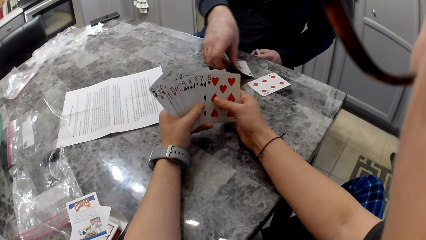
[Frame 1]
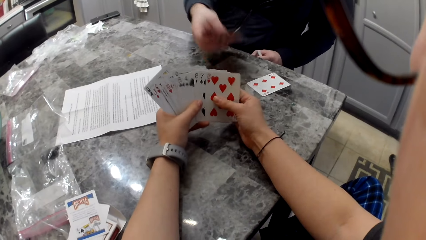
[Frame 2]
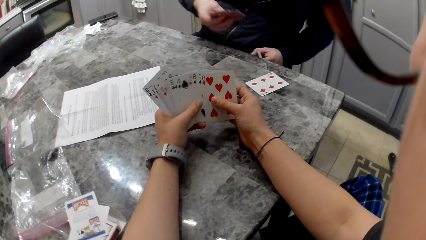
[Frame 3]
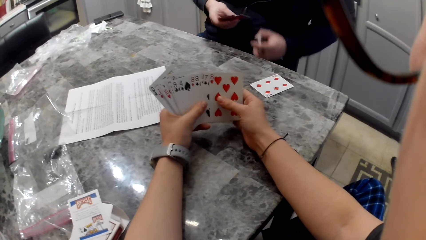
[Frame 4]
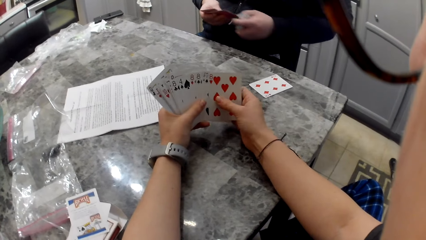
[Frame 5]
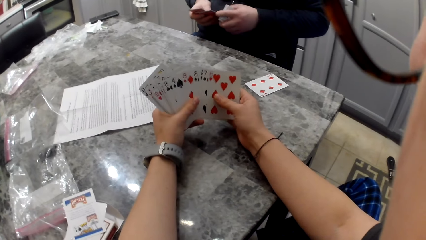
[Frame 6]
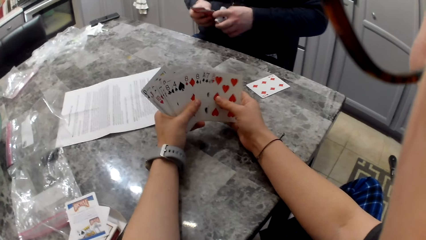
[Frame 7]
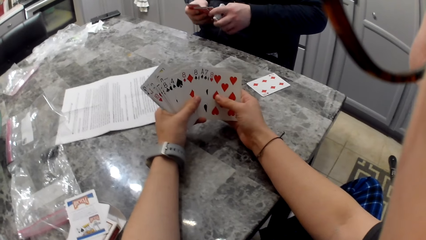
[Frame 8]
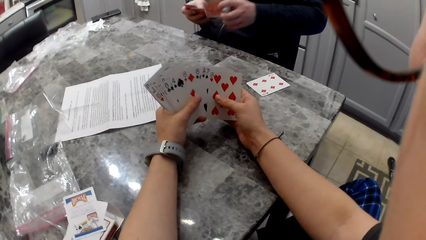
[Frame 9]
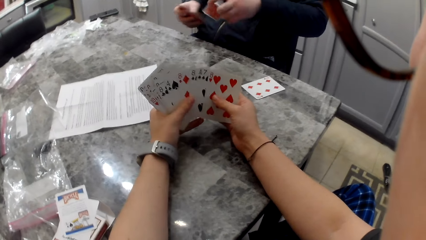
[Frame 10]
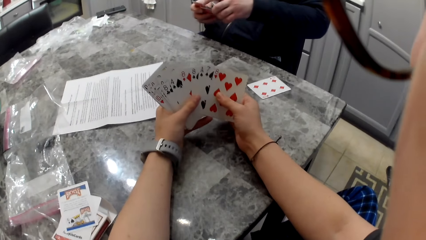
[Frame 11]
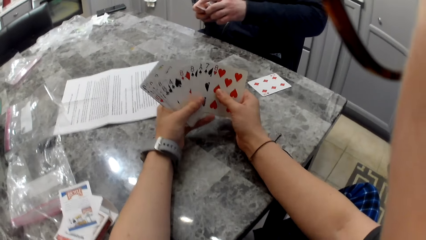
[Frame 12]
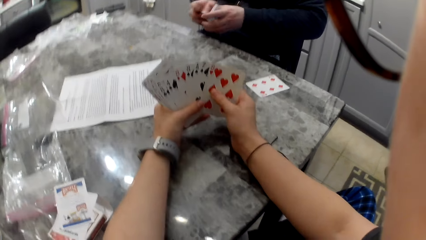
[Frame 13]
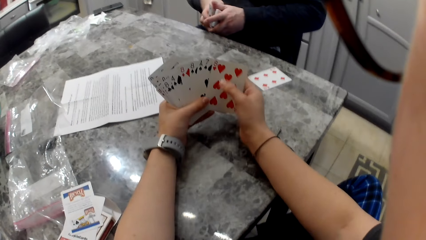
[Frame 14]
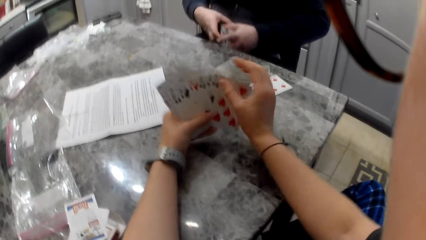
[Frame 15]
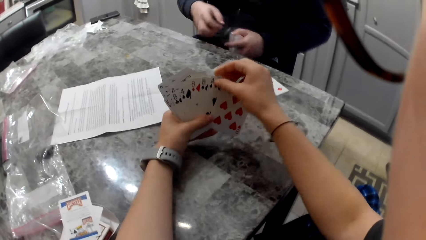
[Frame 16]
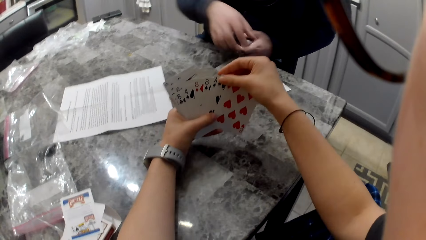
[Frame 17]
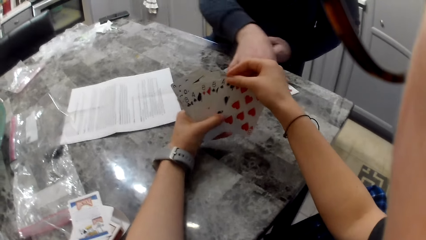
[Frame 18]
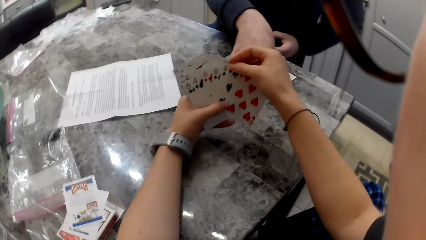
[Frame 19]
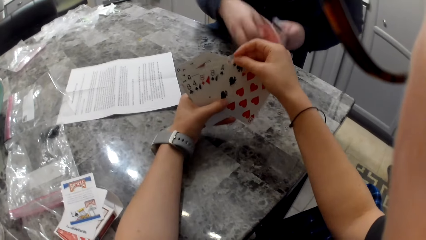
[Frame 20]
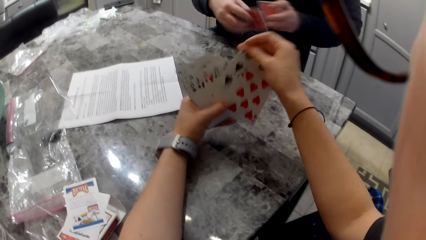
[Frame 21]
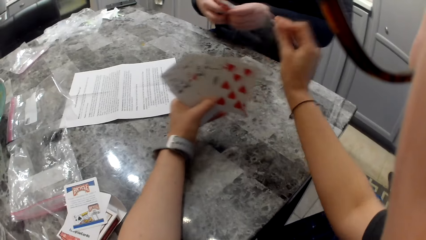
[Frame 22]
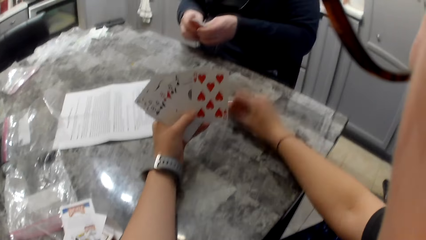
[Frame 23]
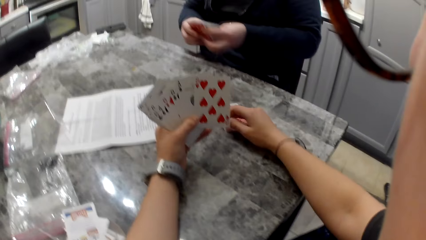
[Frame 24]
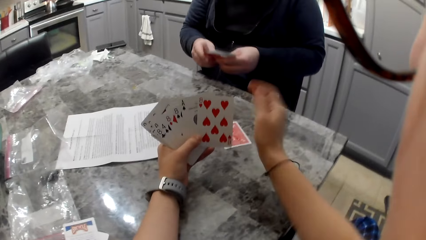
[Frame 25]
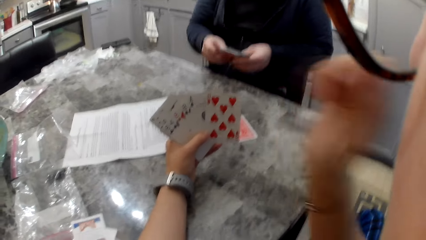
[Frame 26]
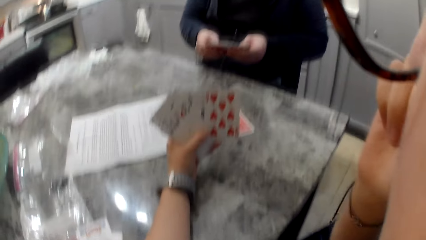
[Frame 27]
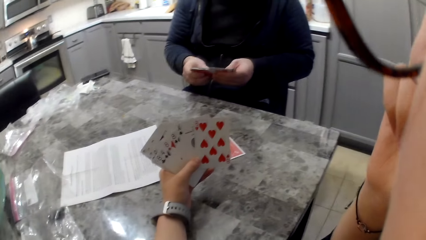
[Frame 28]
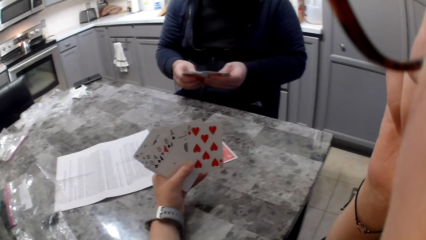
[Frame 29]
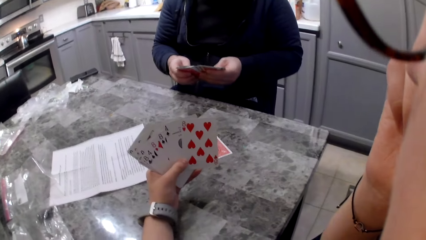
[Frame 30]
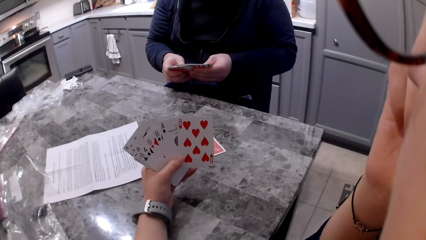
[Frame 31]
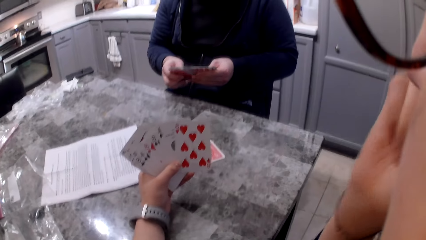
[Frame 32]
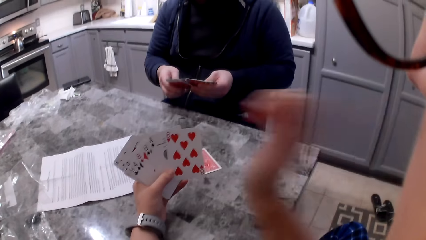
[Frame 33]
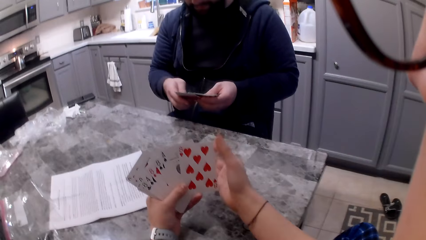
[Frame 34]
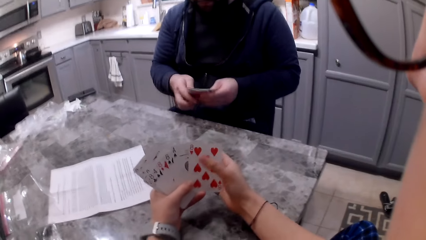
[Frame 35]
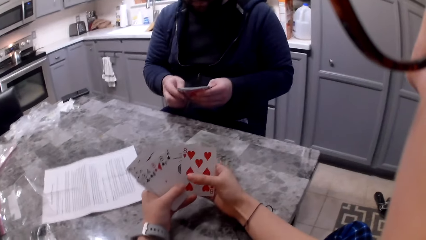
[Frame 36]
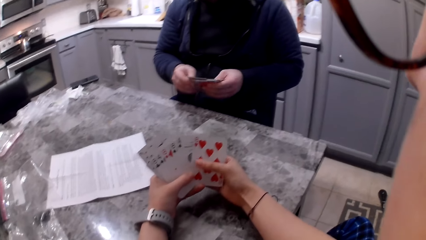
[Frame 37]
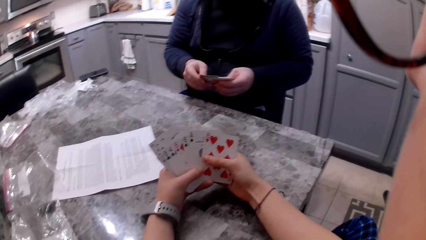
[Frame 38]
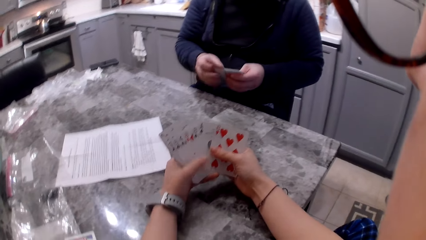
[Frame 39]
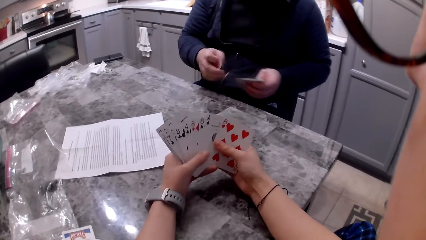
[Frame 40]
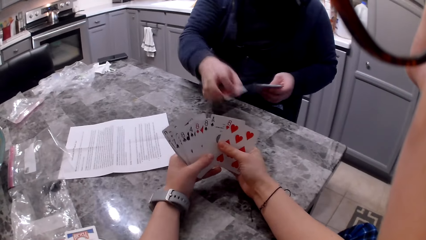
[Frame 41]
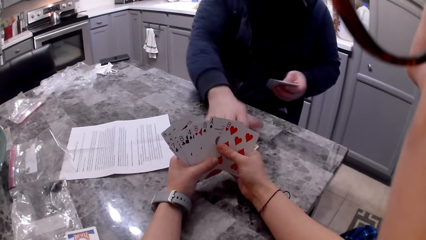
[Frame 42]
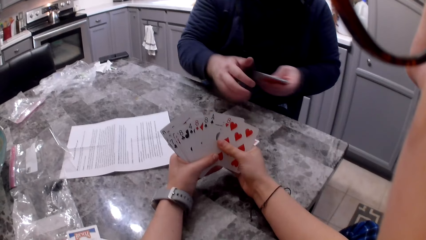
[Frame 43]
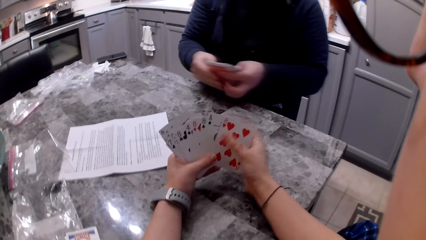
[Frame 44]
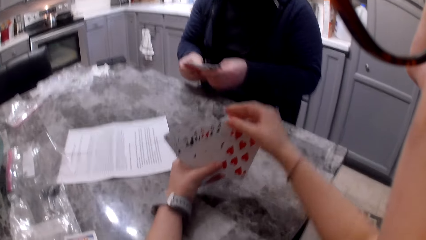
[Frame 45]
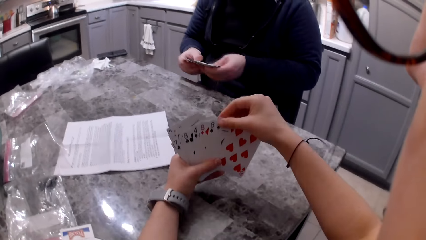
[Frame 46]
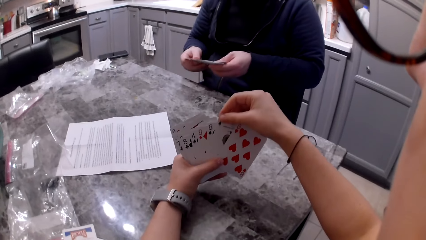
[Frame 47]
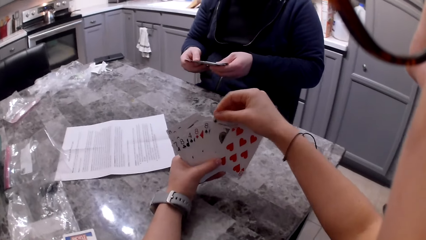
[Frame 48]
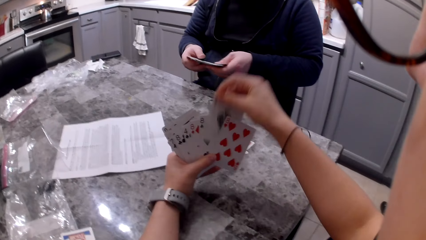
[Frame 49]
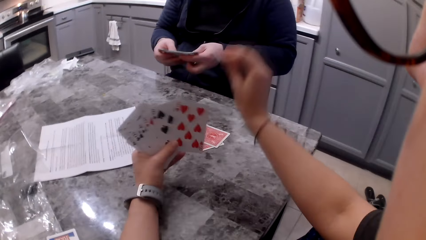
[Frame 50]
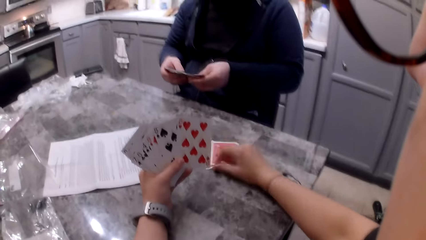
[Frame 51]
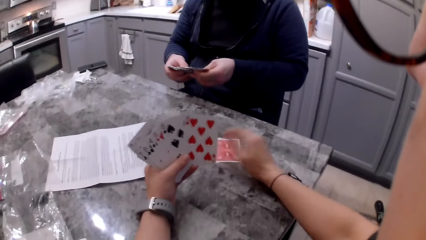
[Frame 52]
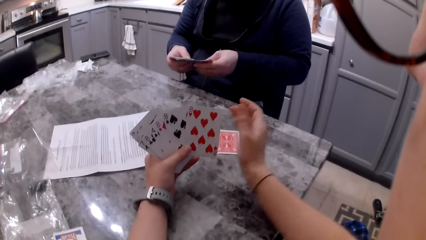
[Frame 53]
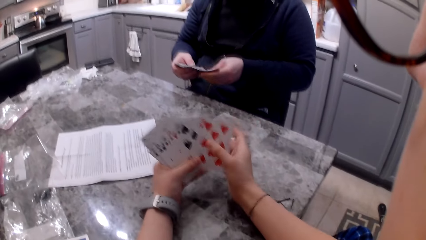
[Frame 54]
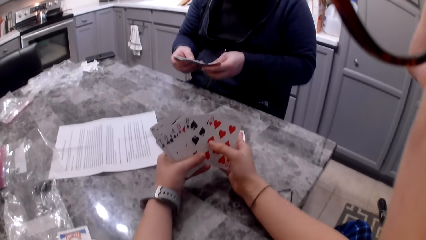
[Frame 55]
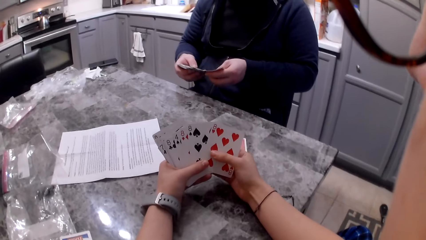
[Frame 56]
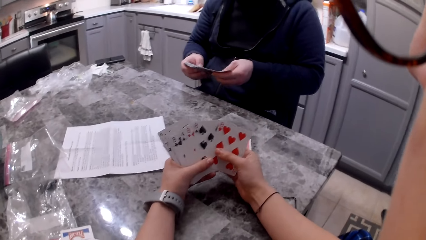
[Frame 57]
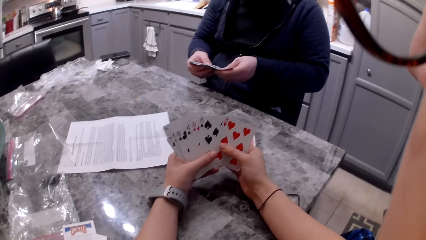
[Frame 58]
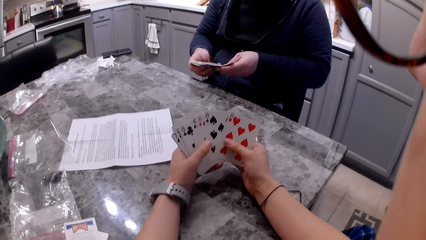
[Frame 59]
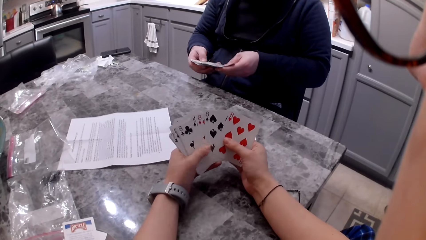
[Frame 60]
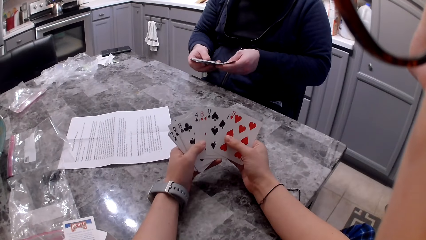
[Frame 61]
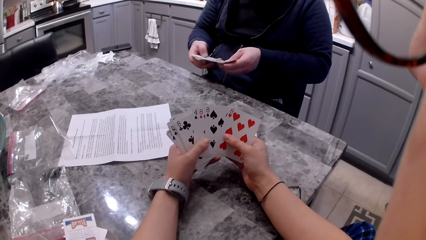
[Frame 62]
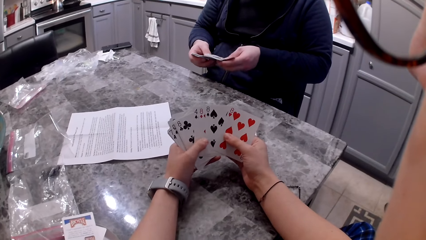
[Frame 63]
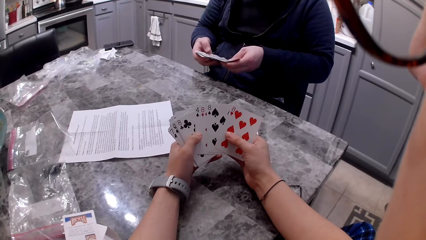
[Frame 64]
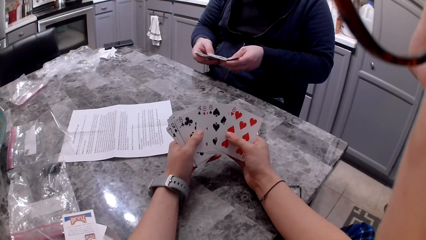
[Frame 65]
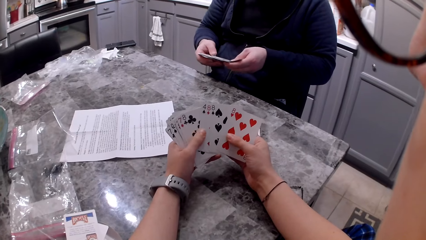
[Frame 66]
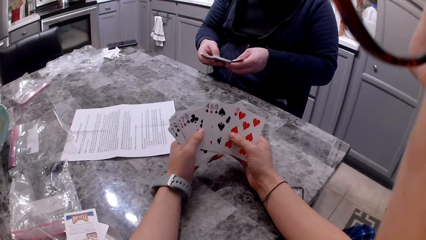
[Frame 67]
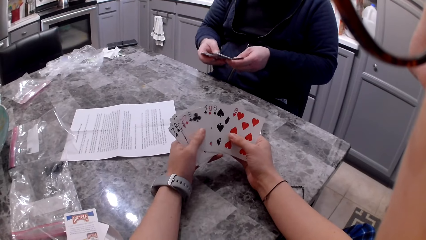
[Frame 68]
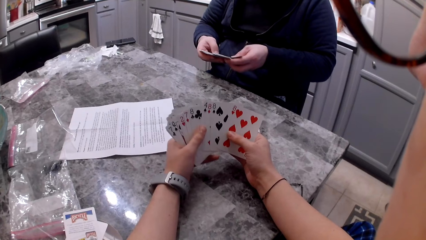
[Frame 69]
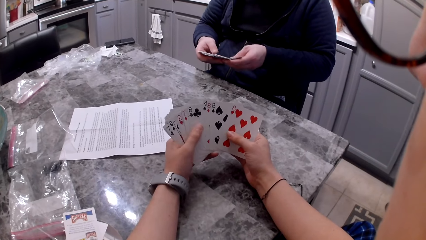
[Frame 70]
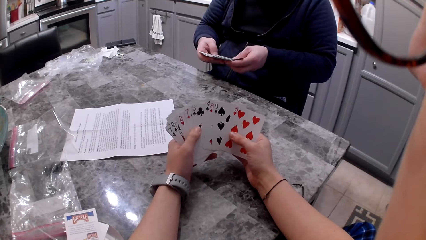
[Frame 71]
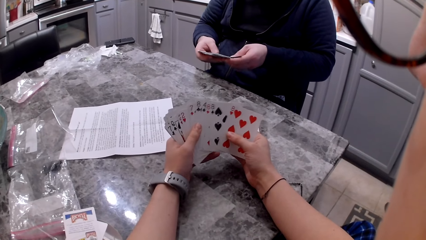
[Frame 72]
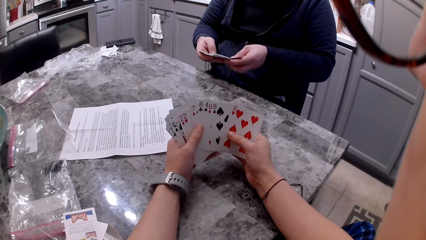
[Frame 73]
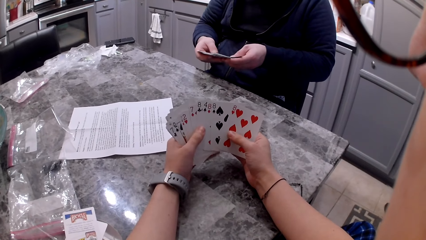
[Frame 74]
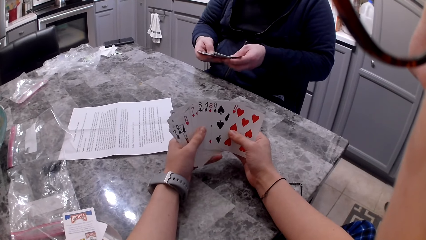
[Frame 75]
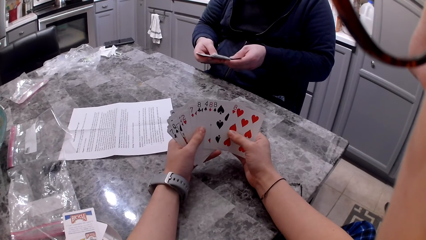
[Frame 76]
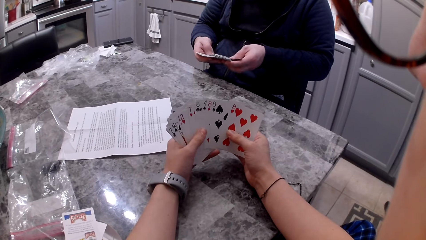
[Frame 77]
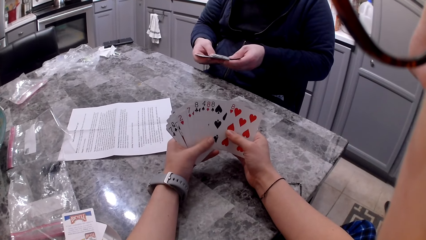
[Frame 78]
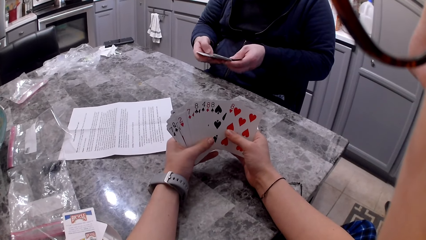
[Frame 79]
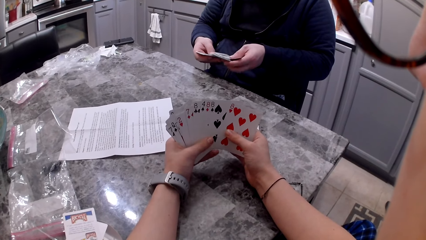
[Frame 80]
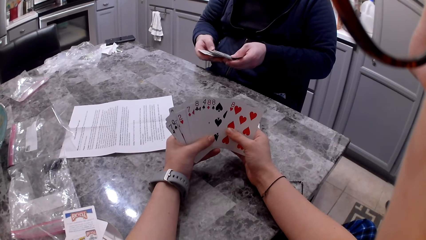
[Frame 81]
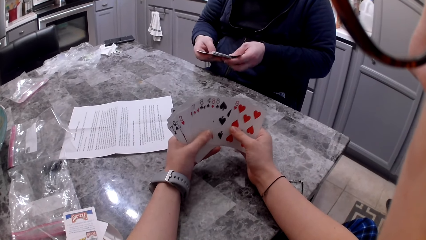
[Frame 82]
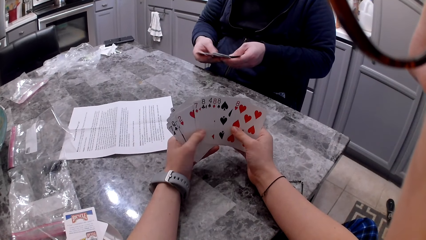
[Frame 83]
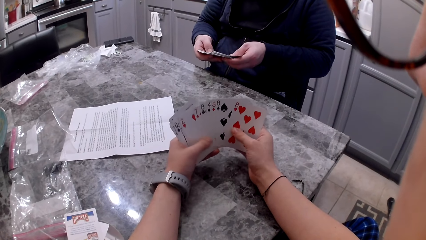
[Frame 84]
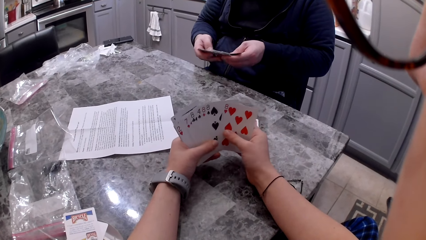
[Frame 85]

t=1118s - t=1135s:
The camera wearer shuffles cards in their hands. A man flips a card with his left hand and shuffles cards in his hands. The man adds the cards to his cards and picks up the card on the counter with his right hand. The camera wearer picks up a card with their right hand. They drop the card on the counter. The man shuffles cards in his hands. The camera wearer lifts their hand to their face. They touch their face. They wipe their face with their hand. They drop their hand back. They shuffle their cards. The man shuffles cards in his hands, picks up a card with his right hand and drops the card on the counter. The camera wearer picks up a card with their right hand. They drop the card on the counter. The man shuffles cards in his hands. The camera wearer shuffles cards in their hands.
